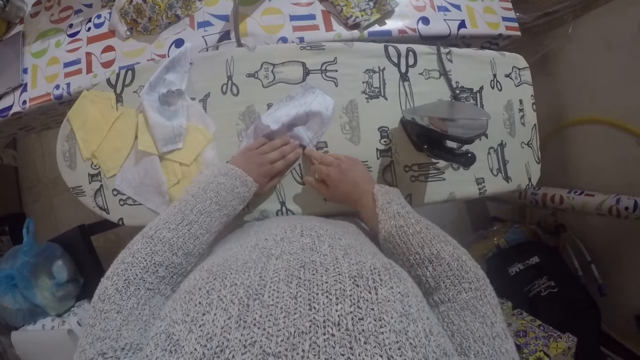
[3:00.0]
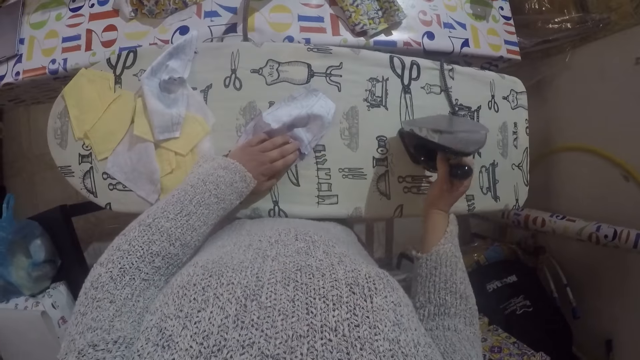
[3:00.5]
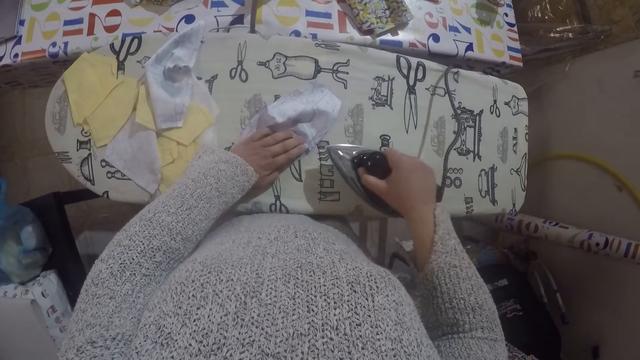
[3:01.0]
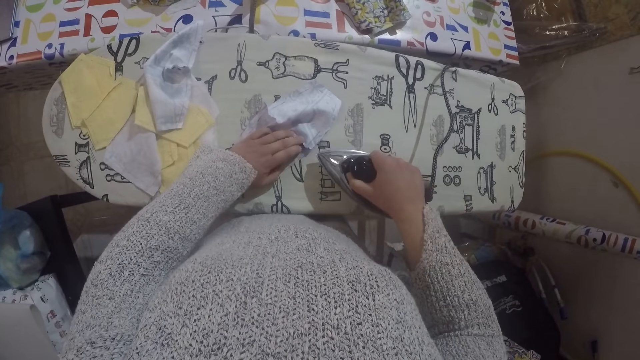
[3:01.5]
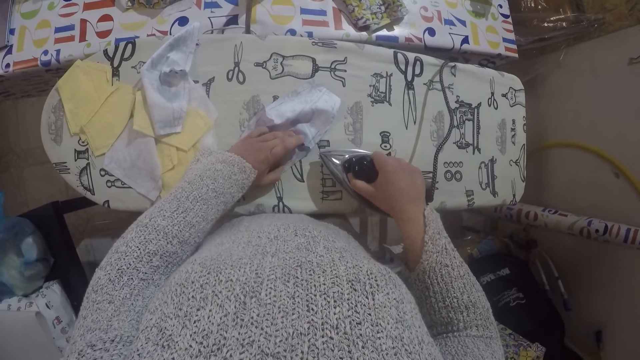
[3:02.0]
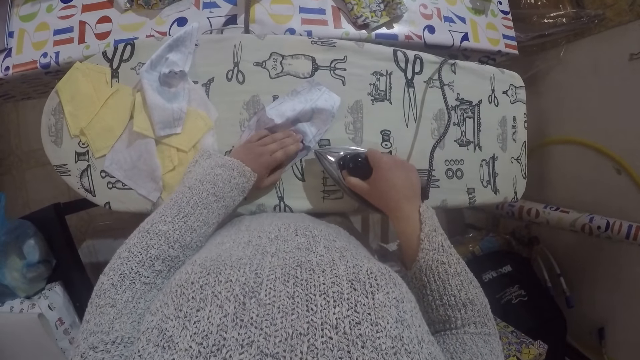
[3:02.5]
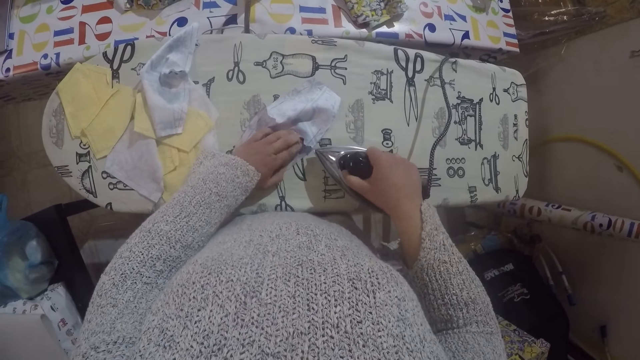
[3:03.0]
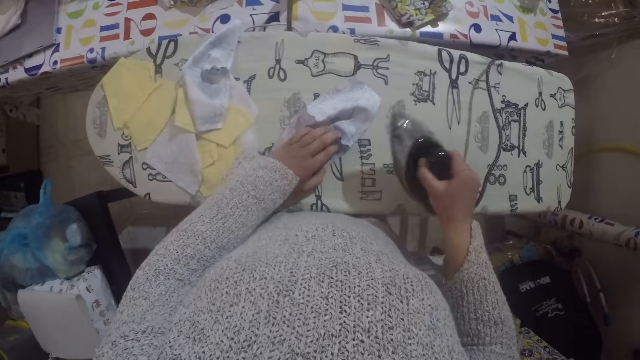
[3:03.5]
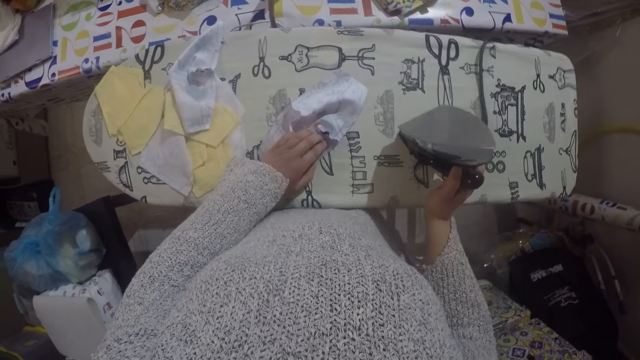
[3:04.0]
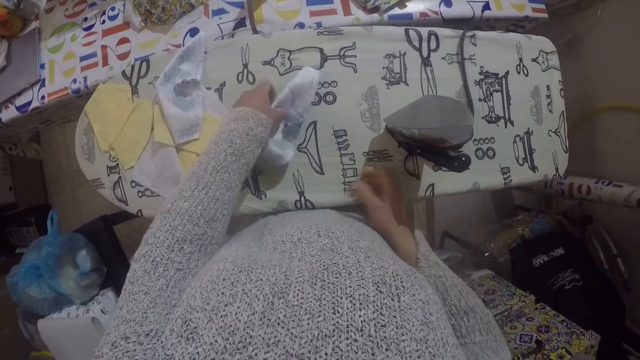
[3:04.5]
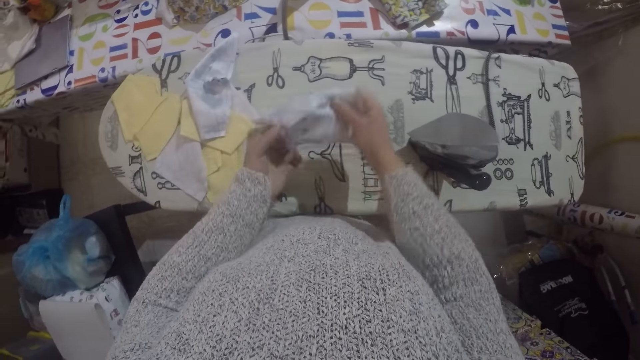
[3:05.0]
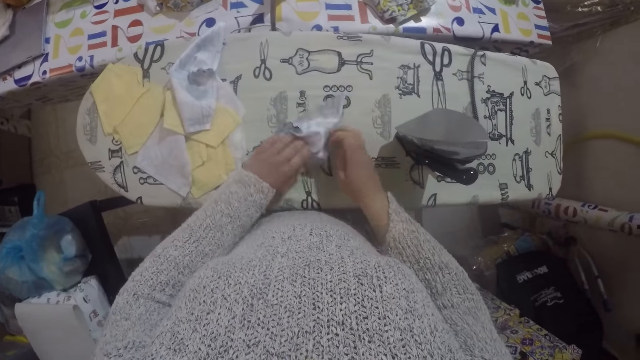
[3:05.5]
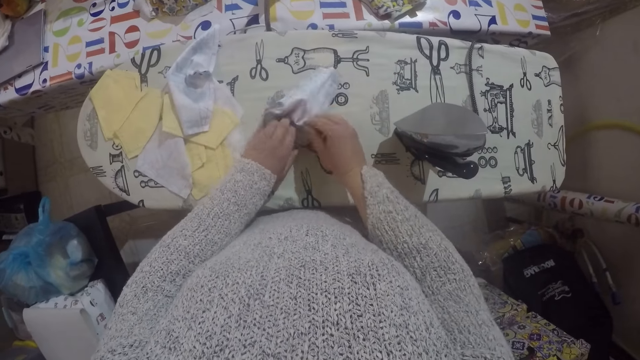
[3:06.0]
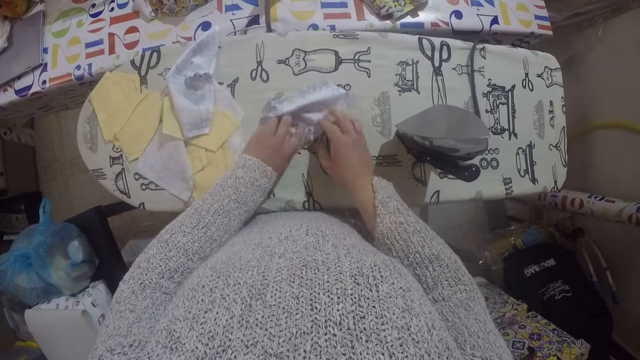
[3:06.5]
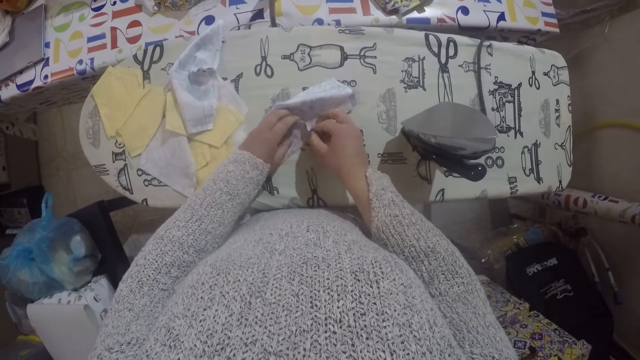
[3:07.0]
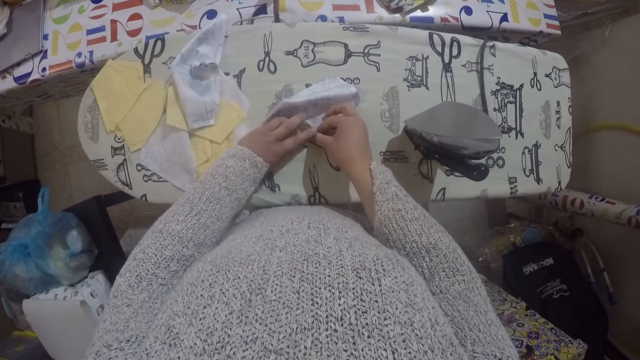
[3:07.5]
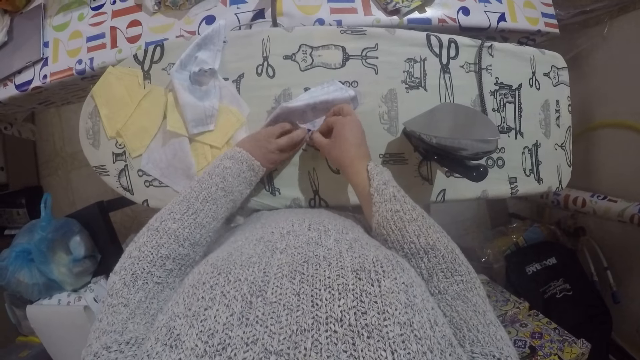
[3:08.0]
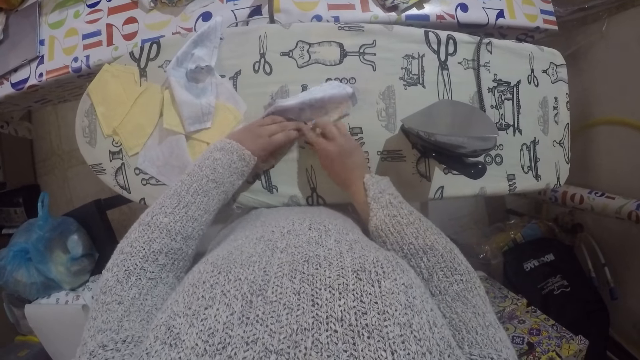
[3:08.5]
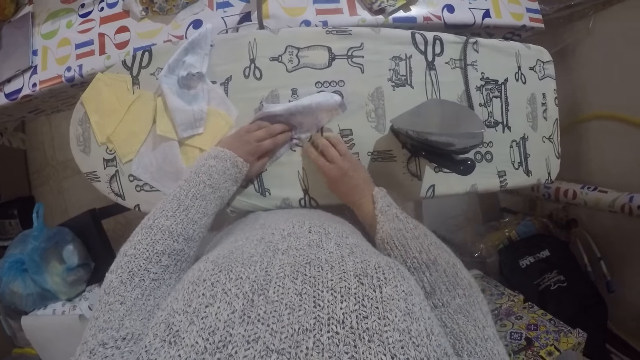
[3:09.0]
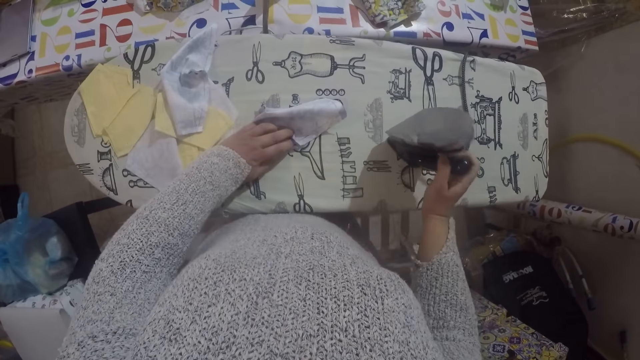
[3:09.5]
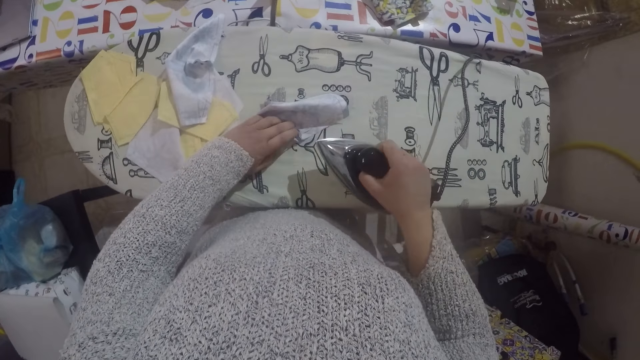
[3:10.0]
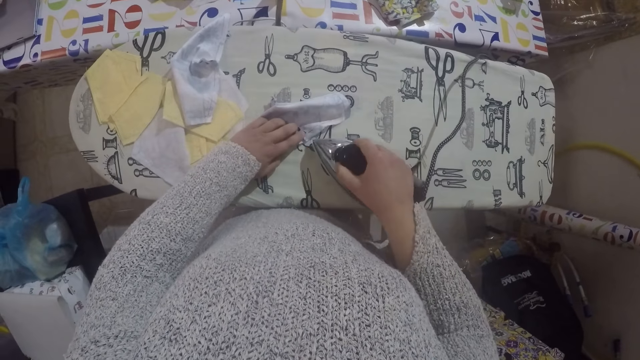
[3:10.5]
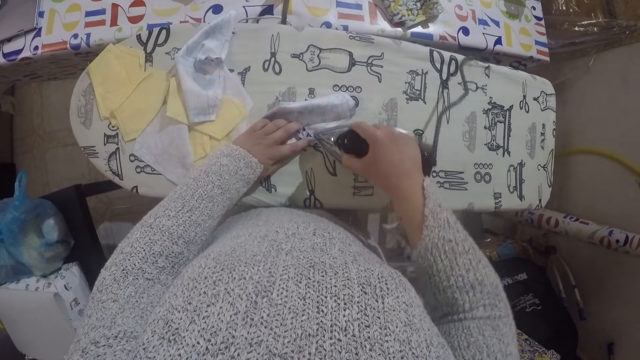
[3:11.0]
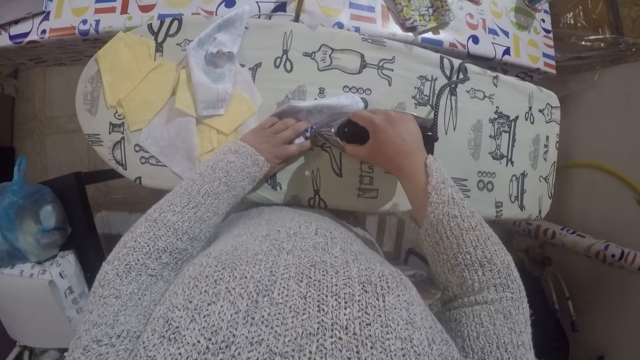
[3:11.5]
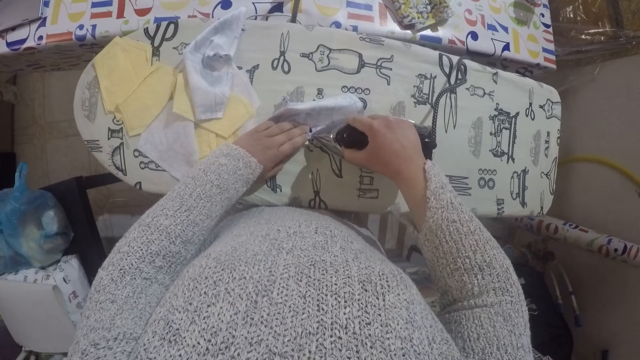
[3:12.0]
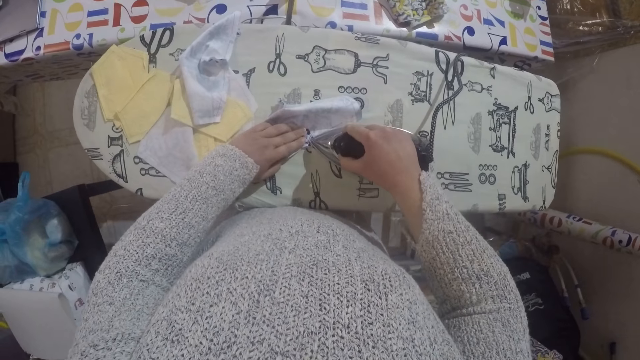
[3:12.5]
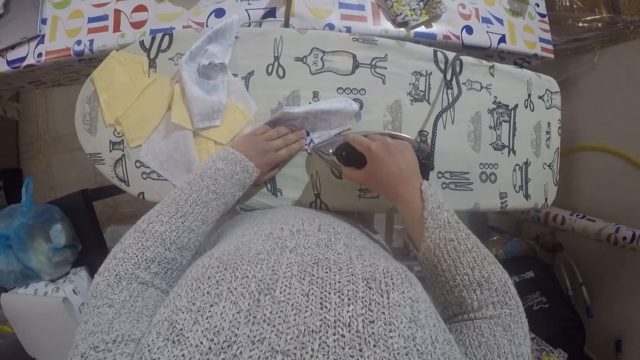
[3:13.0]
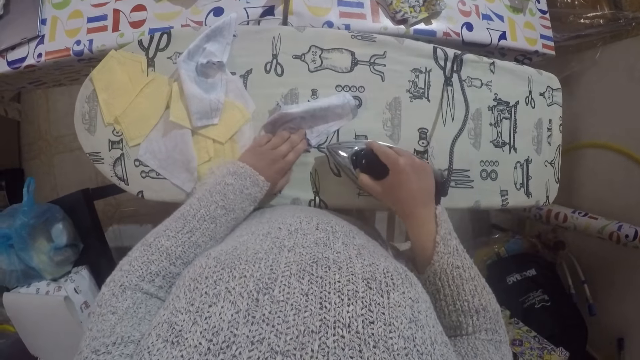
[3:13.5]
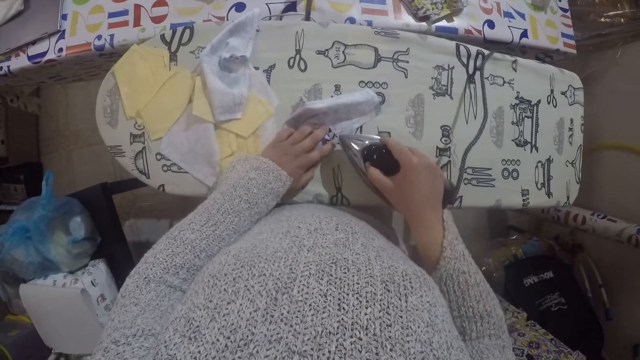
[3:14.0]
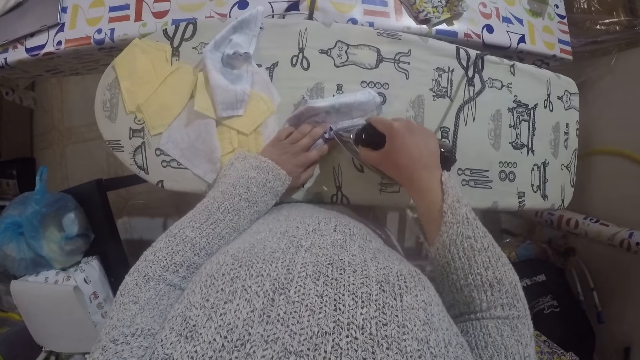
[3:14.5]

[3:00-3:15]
The camera wearer picks up the iron box. They iron the cloth and straighten the material. They place the iron box on the ironing board, pick up the material, place the material on the ironing board and straighten the material. They spread out the piece of cloth and fold a piece of cloth. They pick up the iron box and iron the material with the iron box.

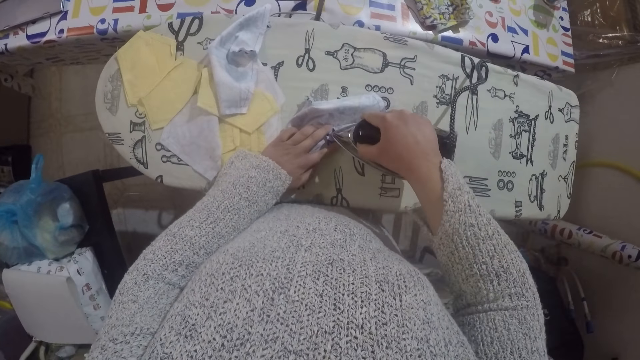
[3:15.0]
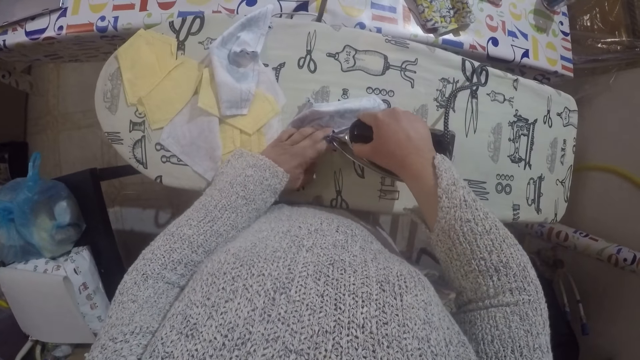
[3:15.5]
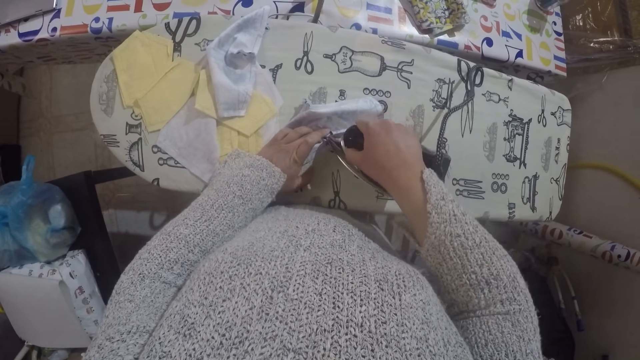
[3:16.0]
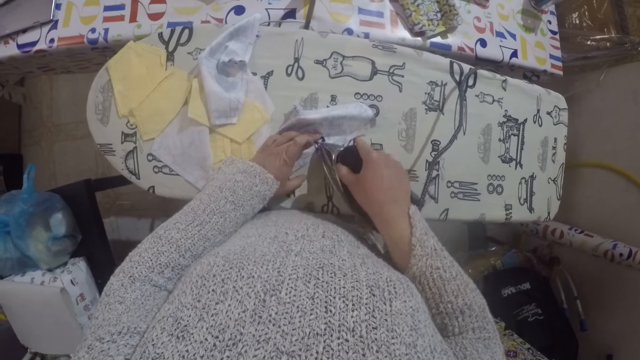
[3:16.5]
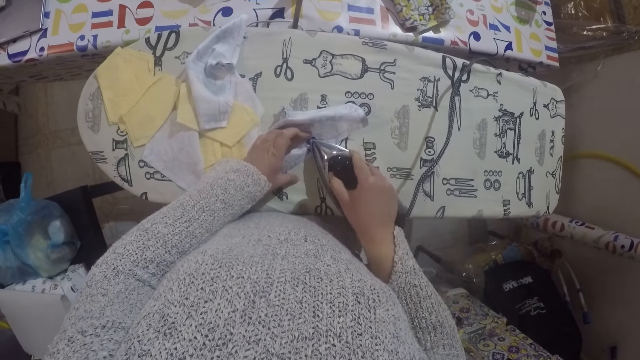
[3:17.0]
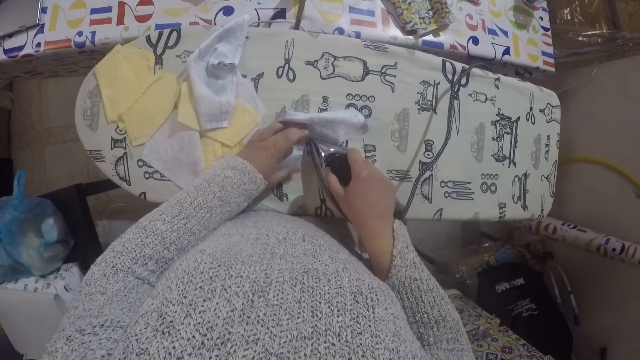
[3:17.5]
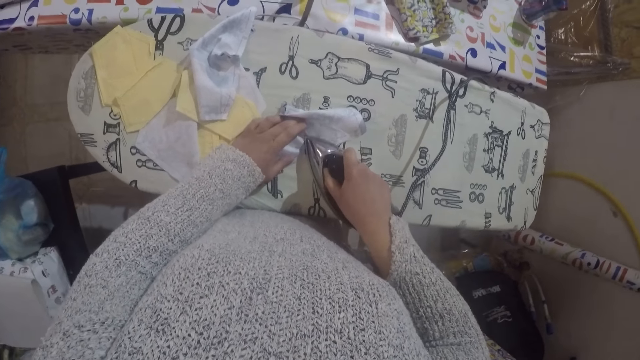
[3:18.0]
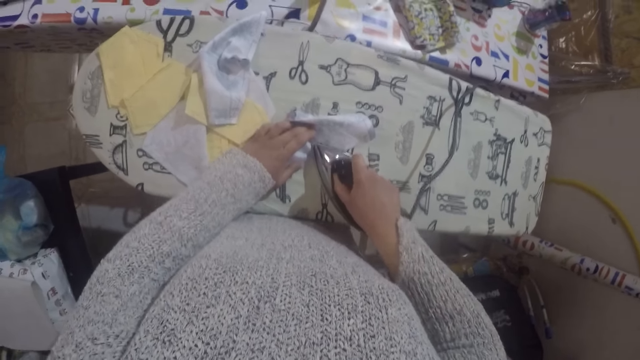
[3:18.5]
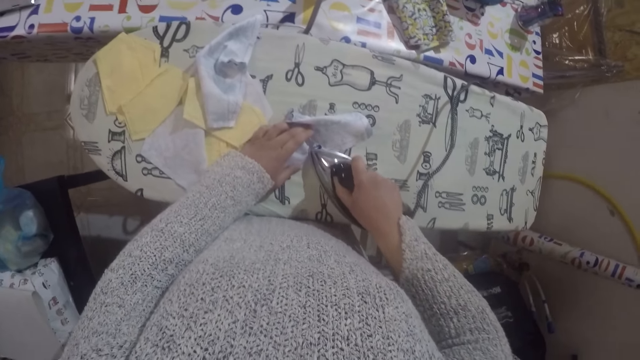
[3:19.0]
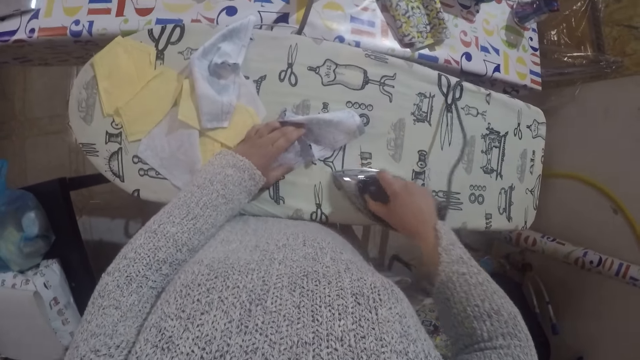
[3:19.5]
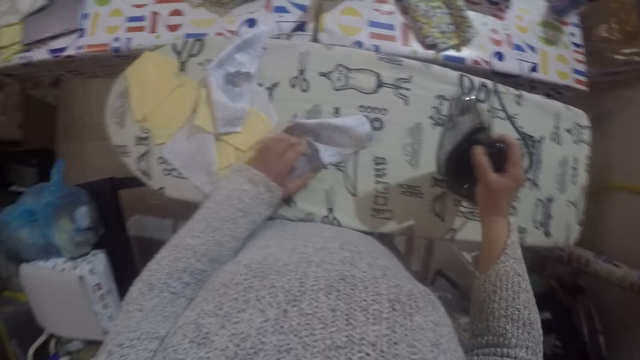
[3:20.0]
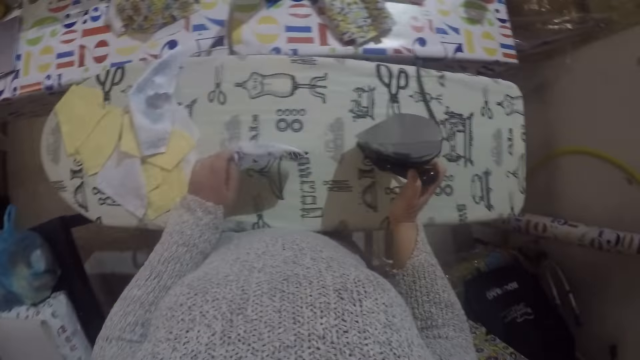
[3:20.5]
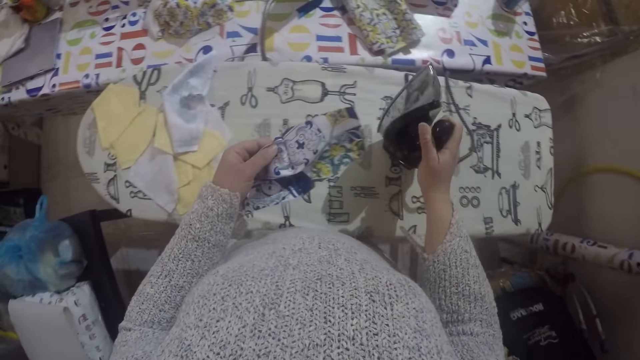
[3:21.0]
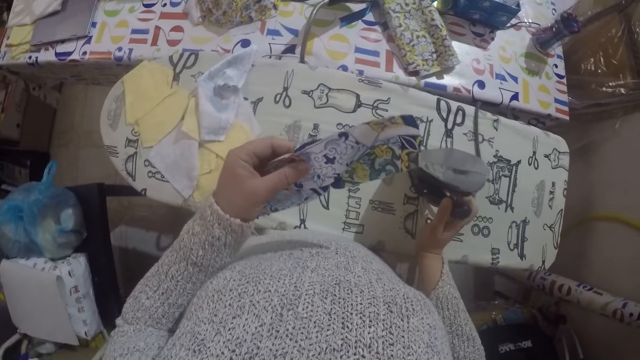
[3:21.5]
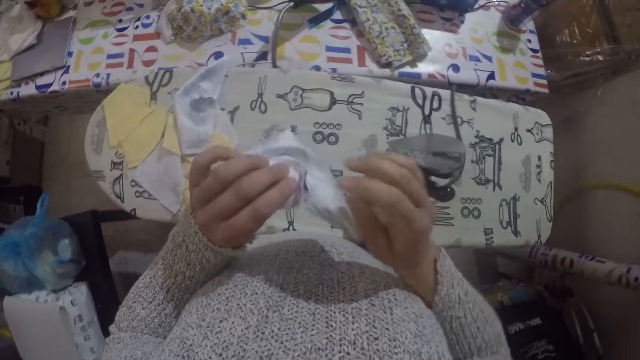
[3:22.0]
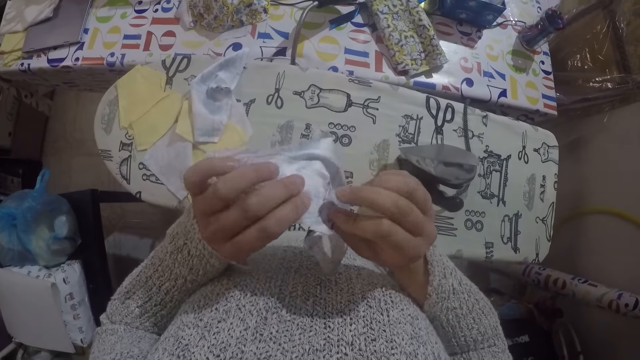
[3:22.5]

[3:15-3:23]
The camera wearer places the iron box on the ironing board. They pick up the material and inspect the material.
